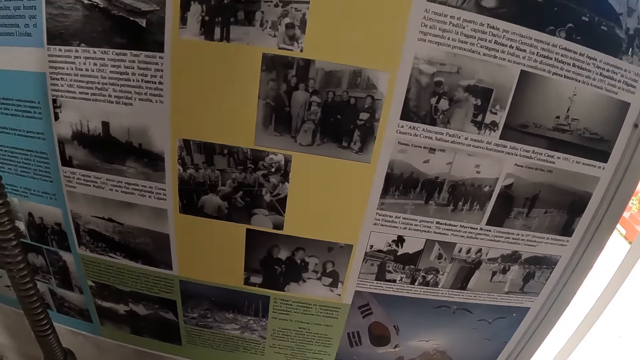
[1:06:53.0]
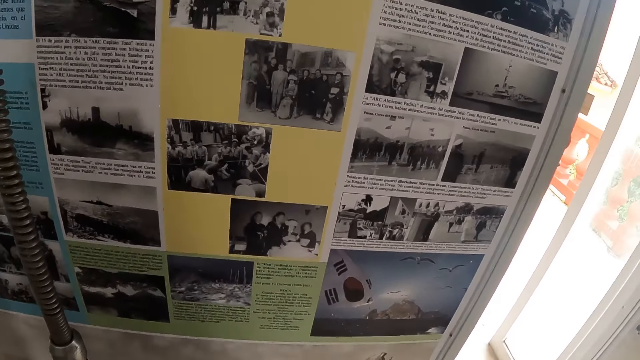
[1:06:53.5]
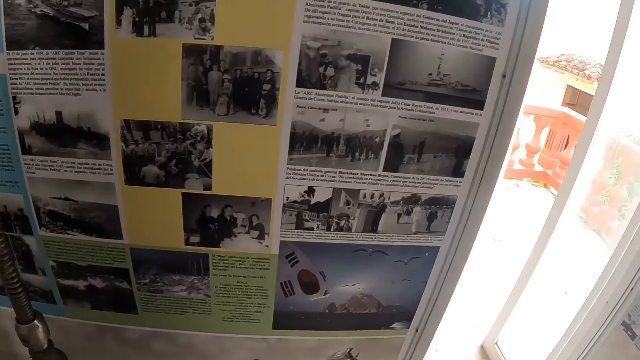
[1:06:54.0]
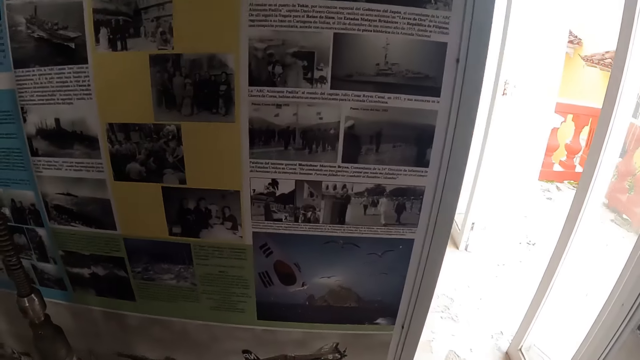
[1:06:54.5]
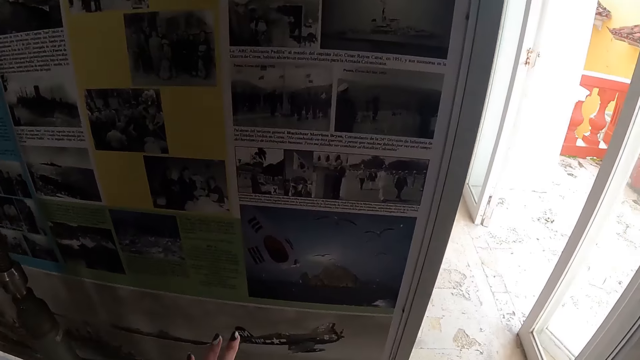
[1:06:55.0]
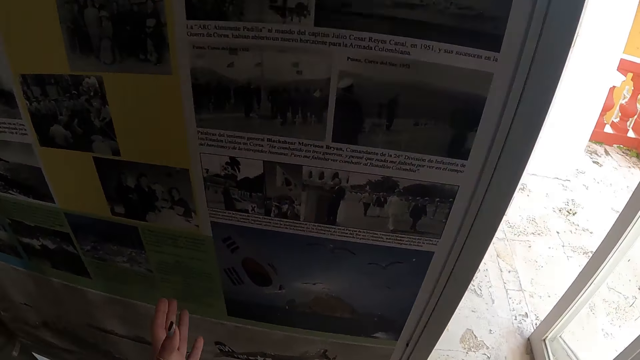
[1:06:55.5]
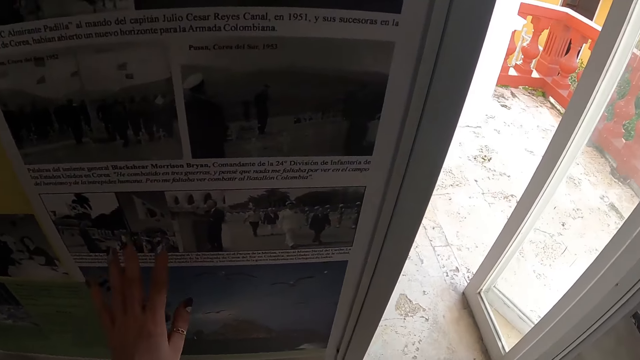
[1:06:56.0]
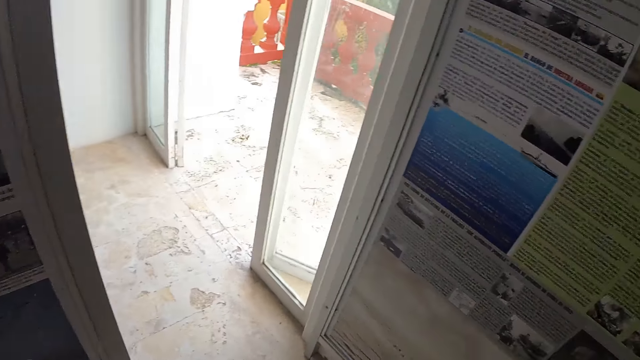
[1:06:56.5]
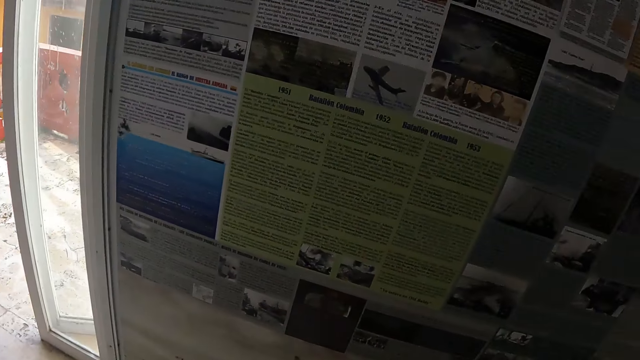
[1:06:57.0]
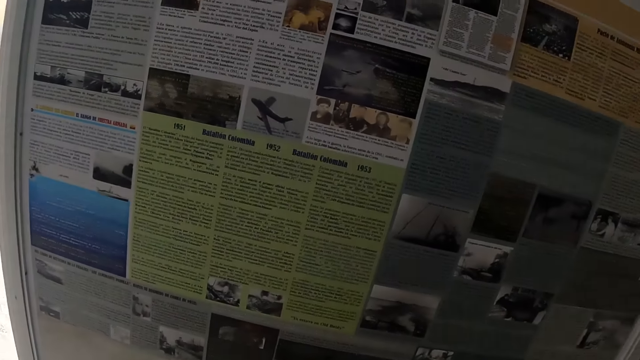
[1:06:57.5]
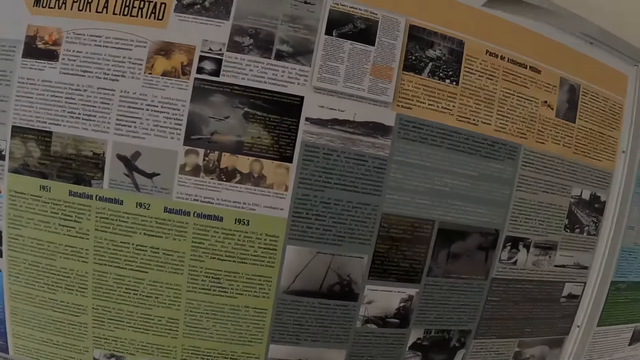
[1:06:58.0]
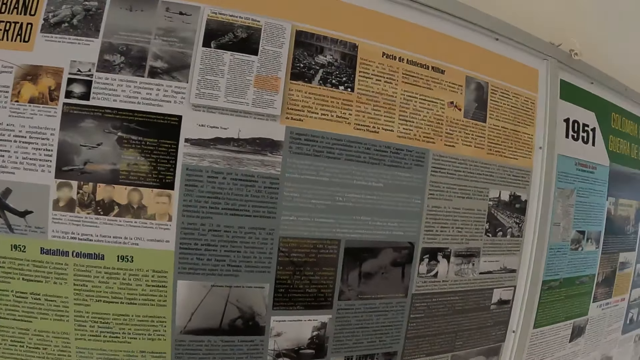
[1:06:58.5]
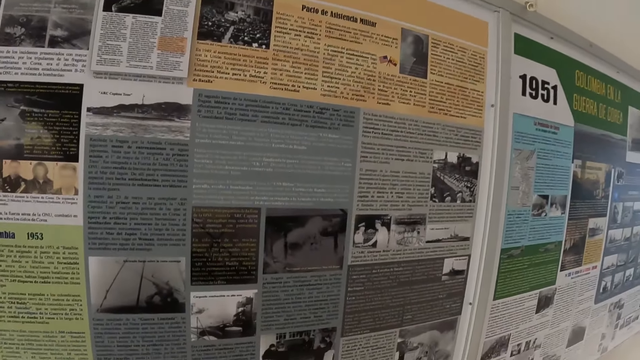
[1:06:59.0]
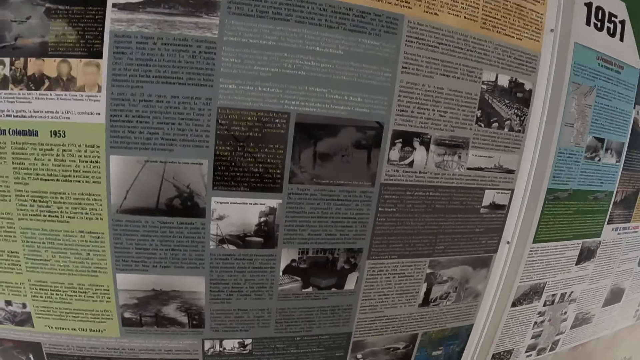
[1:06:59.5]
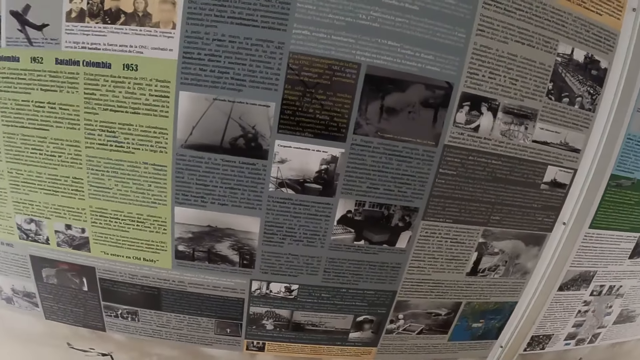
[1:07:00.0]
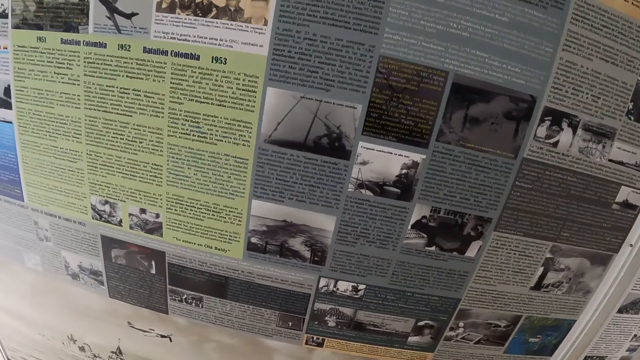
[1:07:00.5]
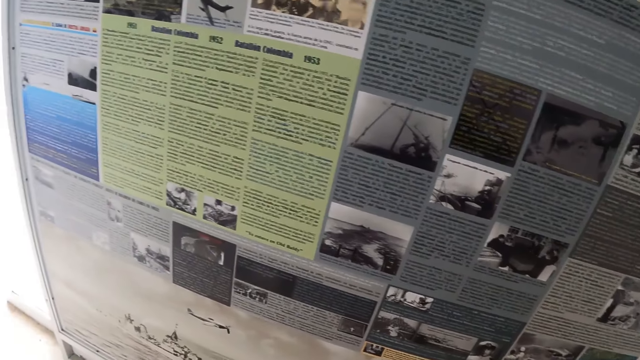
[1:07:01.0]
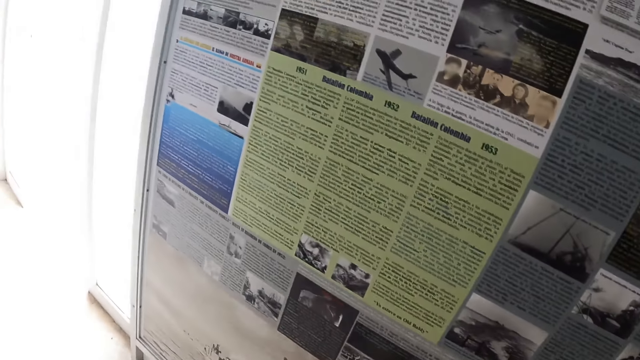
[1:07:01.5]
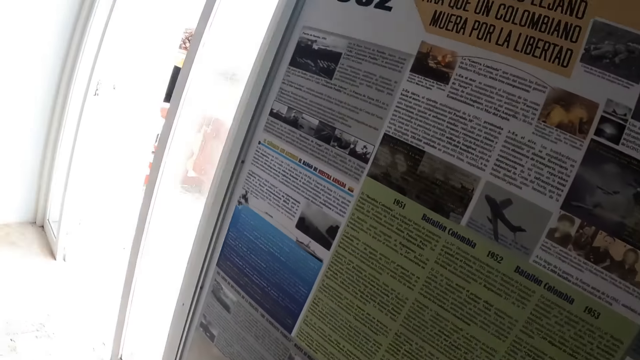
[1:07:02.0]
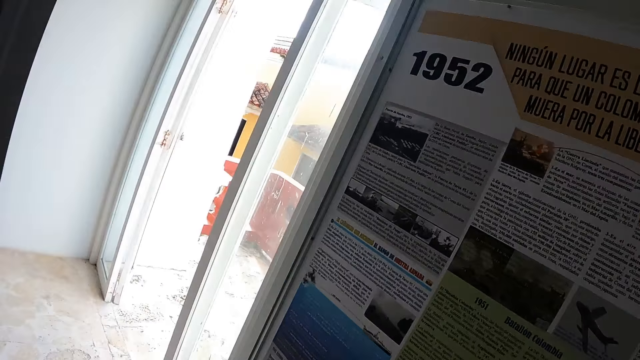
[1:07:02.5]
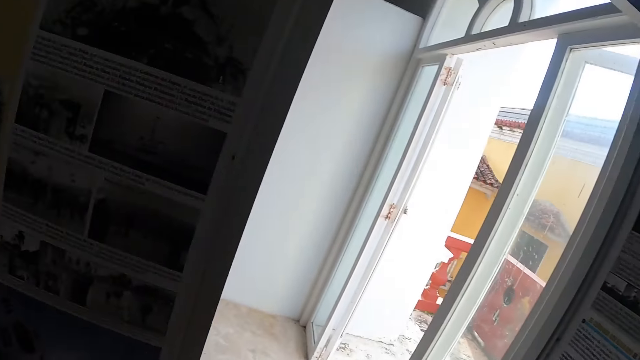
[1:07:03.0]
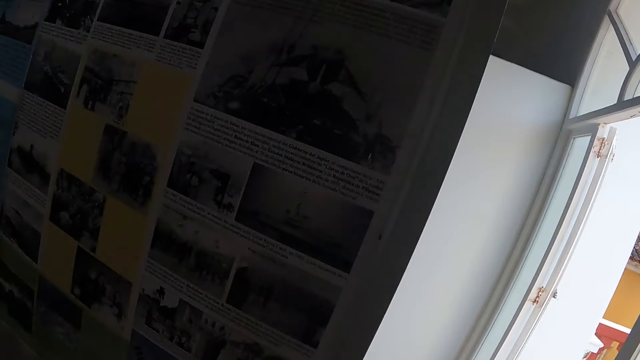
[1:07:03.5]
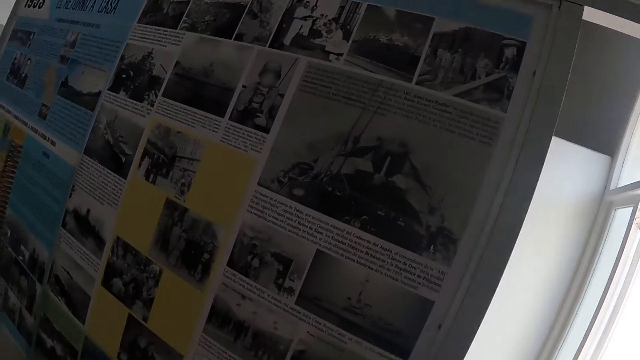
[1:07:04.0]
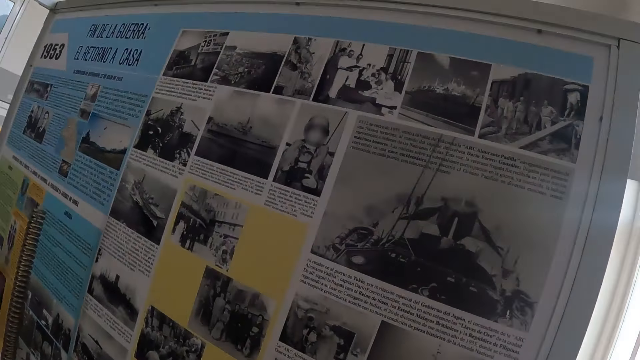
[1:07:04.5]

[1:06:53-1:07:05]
The camera wearer stares at the sheets of paper. They point at a picture. They move around.

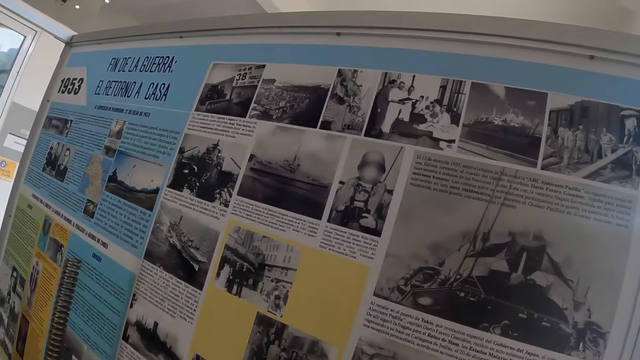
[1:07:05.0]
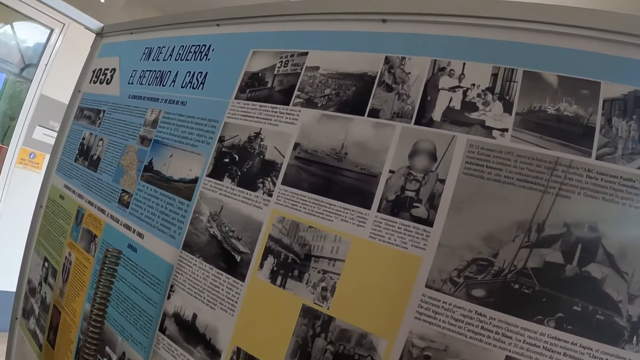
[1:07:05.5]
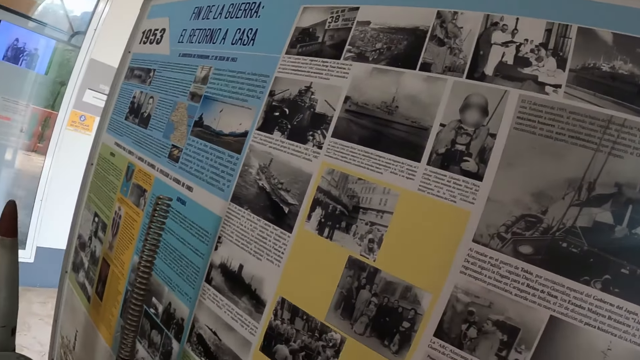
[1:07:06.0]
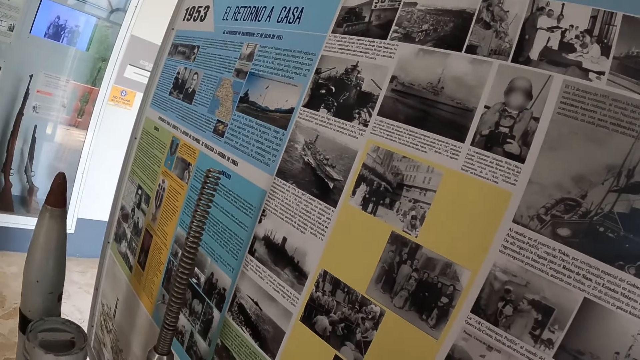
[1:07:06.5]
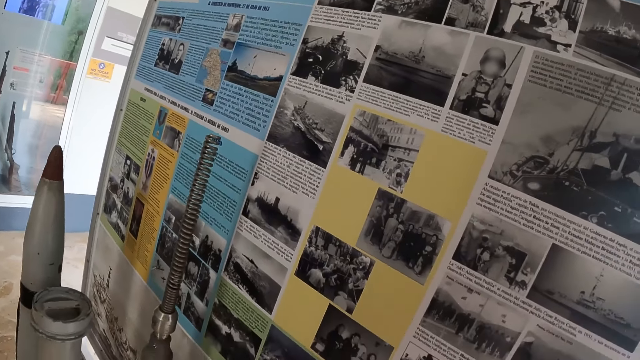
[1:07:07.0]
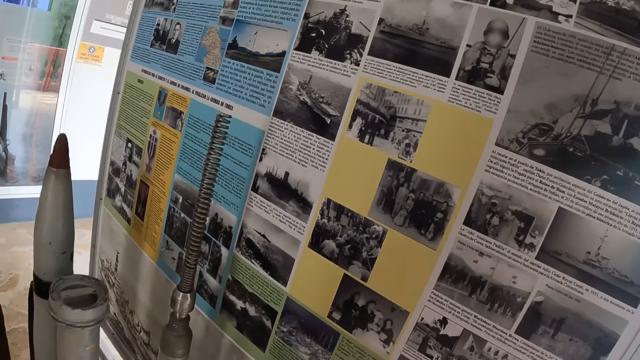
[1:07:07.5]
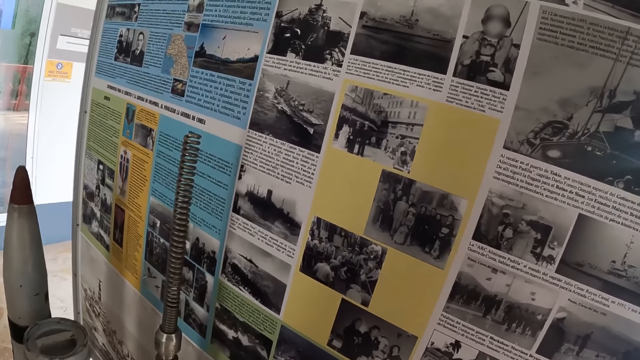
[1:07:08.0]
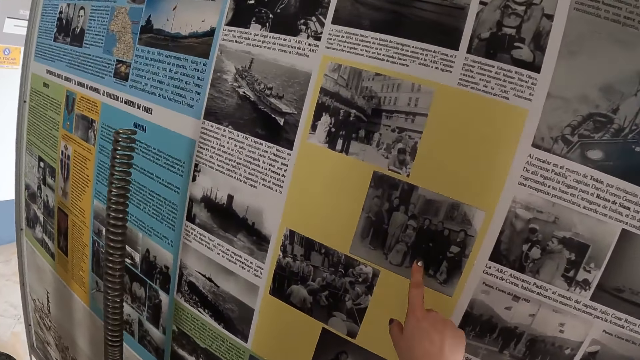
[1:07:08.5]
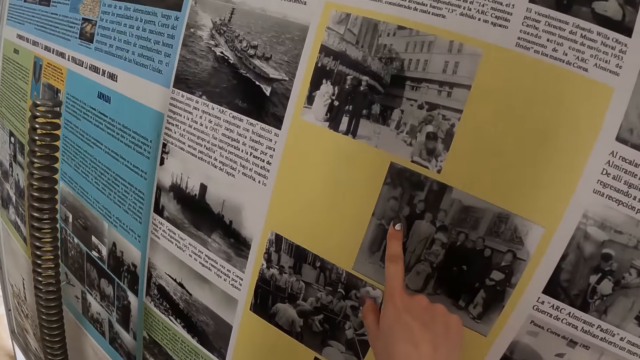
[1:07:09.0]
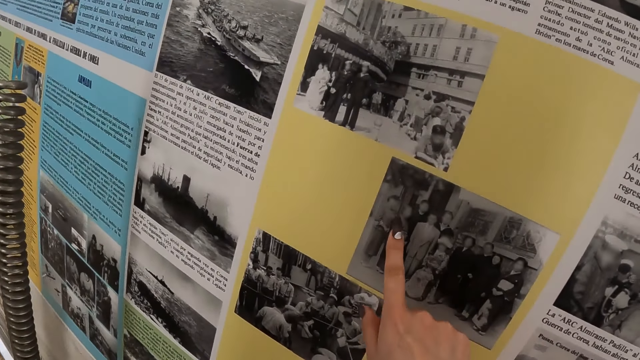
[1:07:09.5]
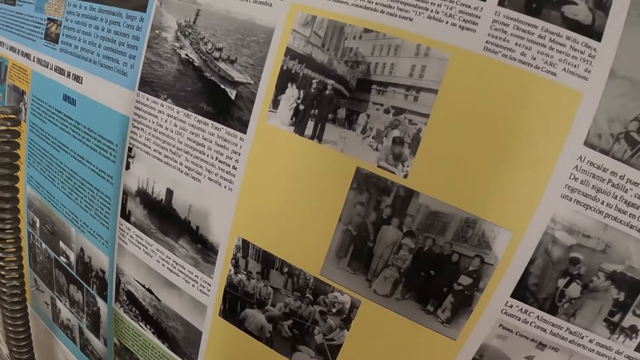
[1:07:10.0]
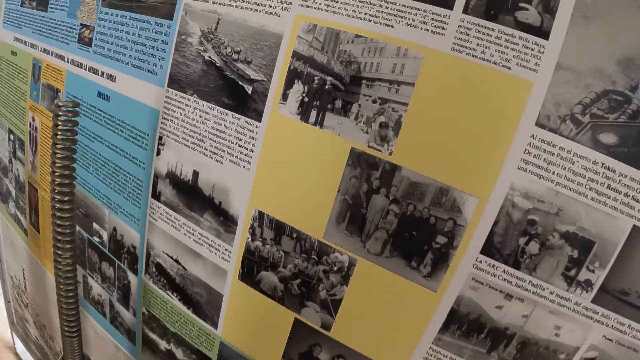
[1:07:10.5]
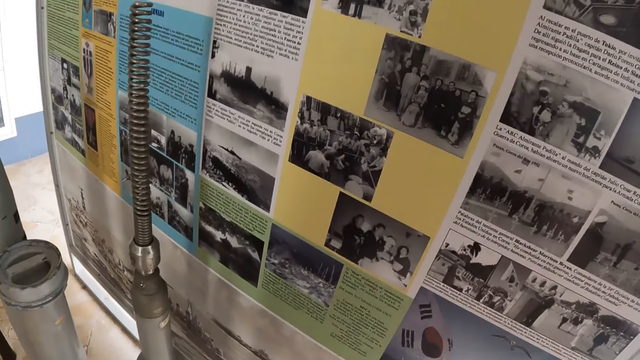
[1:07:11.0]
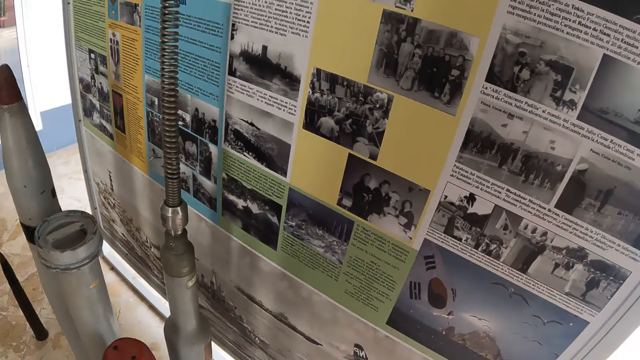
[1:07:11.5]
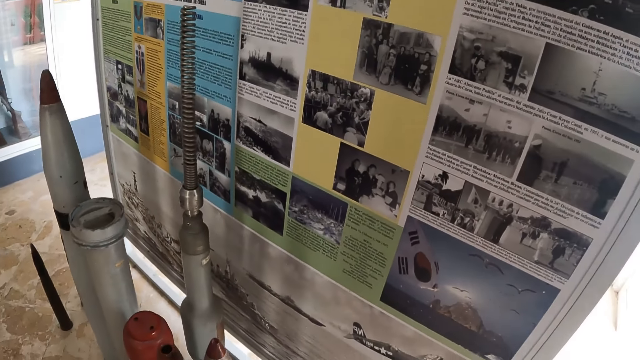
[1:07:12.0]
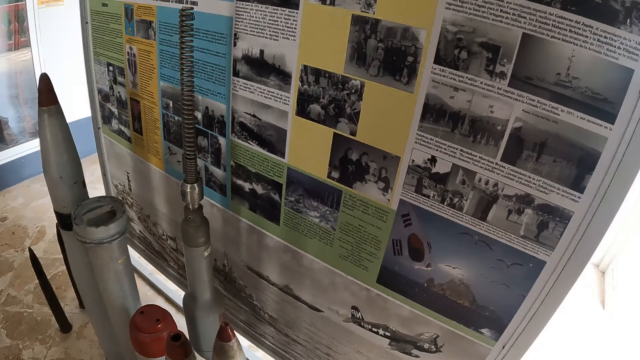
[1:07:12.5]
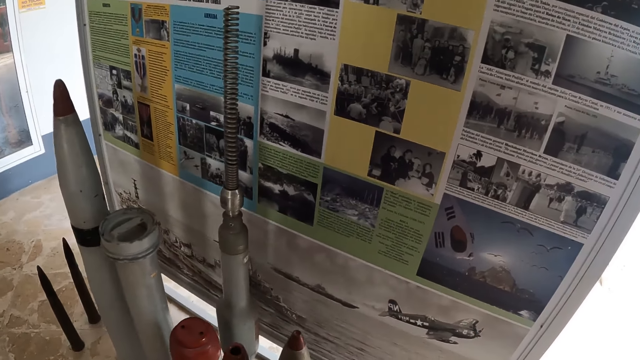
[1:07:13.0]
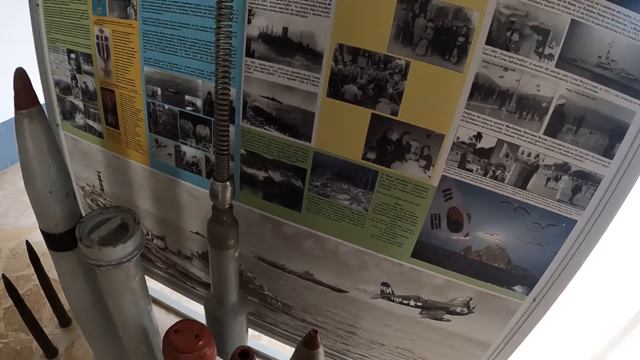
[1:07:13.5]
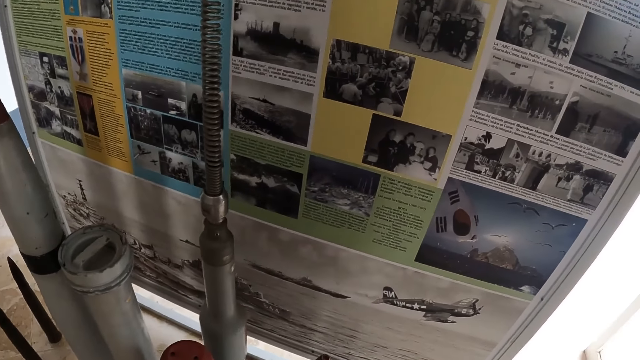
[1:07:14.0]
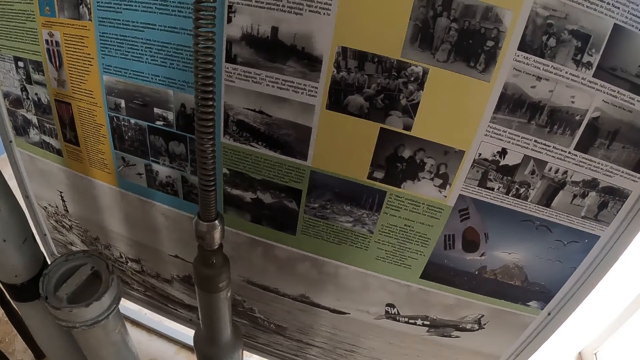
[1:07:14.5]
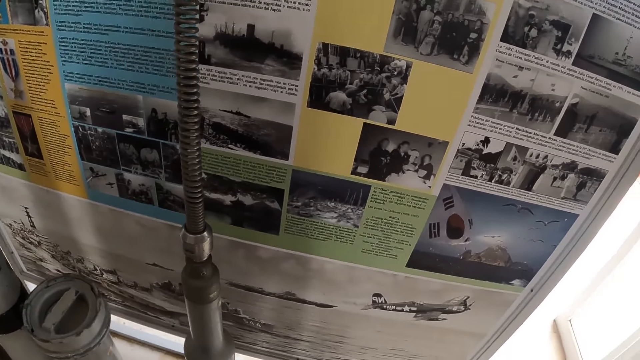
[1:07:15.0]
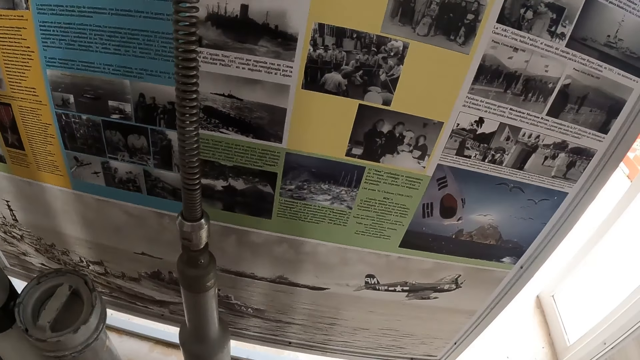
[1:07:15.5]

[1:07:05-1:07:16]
The camera wearer points at the sheet of paper. They stare at the sheets of paper.
